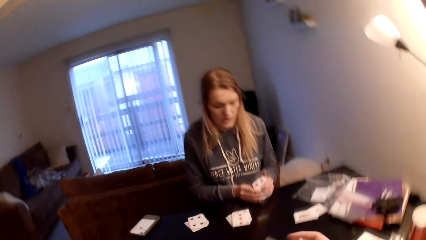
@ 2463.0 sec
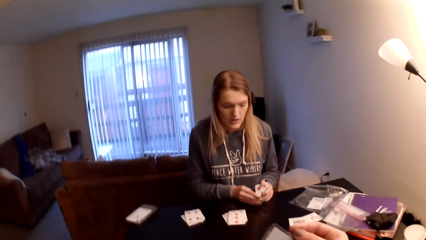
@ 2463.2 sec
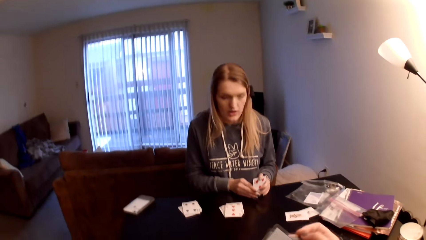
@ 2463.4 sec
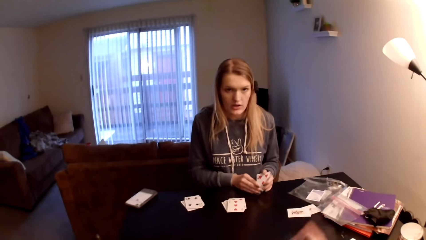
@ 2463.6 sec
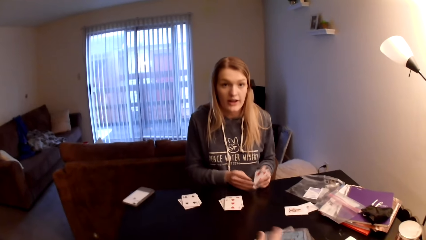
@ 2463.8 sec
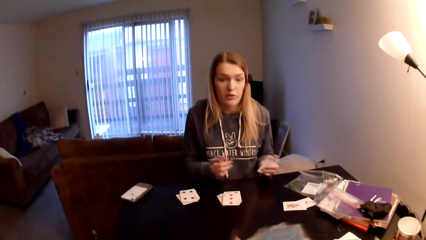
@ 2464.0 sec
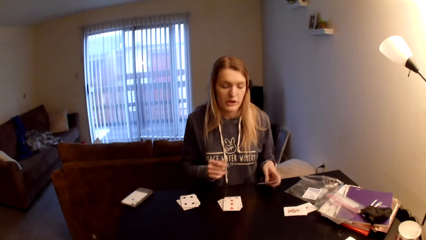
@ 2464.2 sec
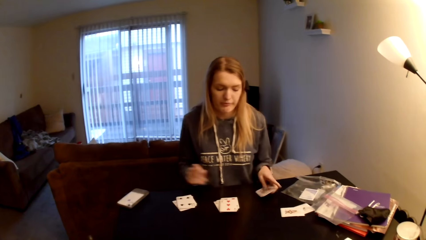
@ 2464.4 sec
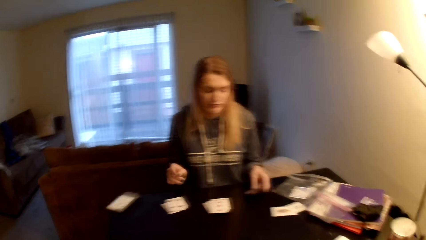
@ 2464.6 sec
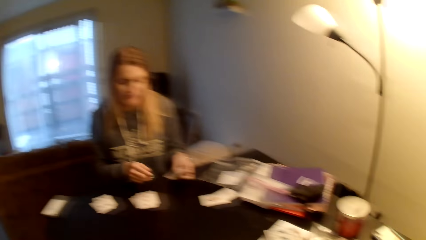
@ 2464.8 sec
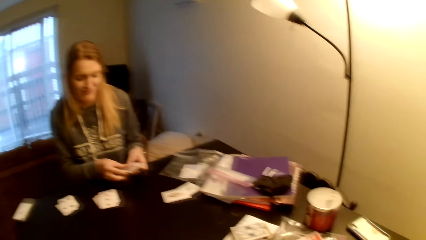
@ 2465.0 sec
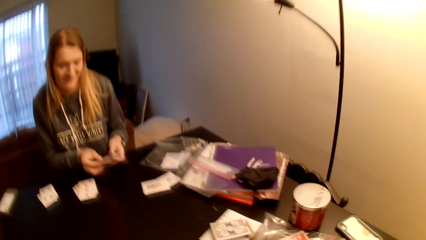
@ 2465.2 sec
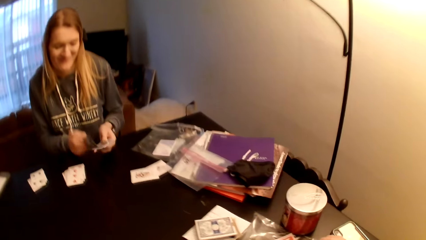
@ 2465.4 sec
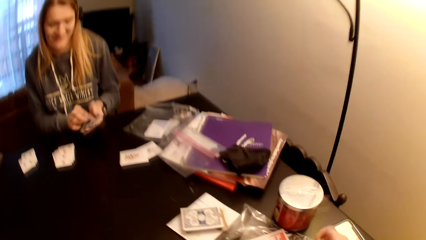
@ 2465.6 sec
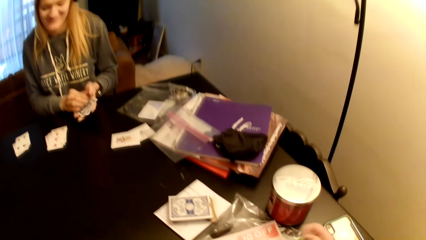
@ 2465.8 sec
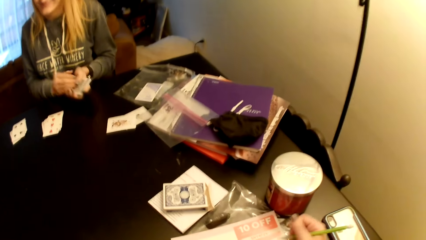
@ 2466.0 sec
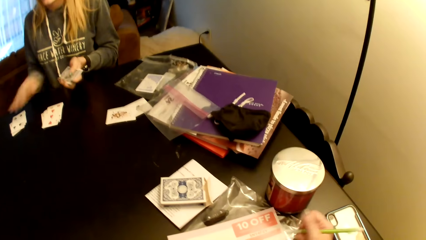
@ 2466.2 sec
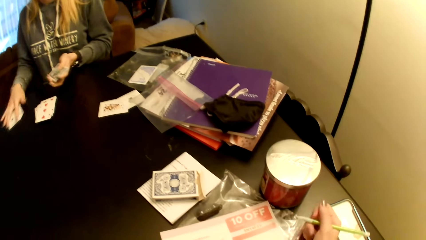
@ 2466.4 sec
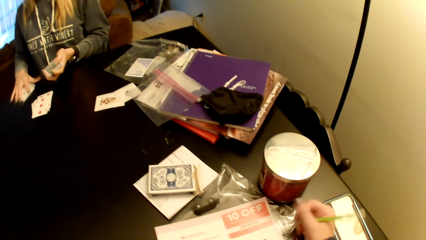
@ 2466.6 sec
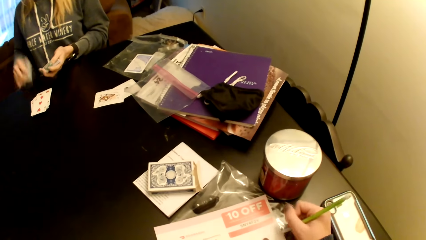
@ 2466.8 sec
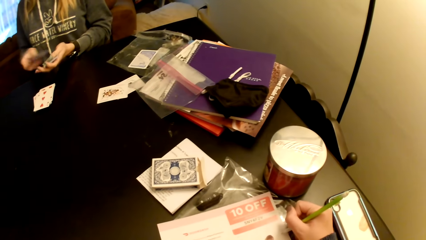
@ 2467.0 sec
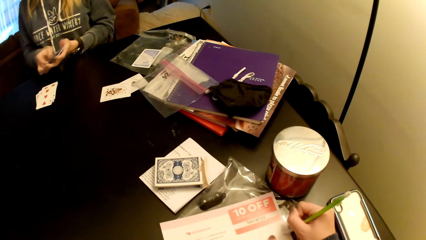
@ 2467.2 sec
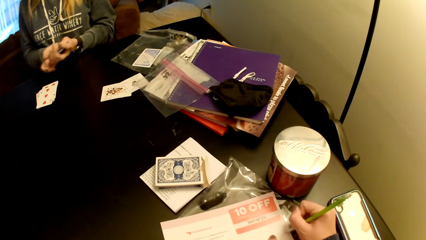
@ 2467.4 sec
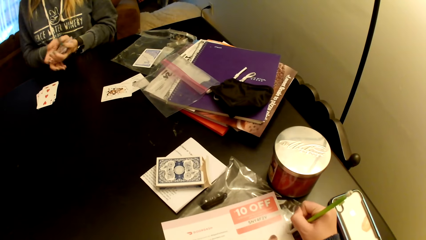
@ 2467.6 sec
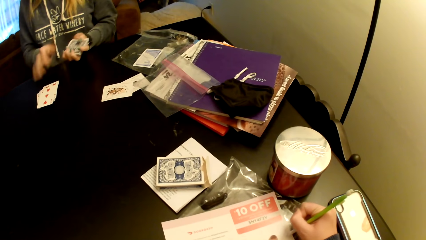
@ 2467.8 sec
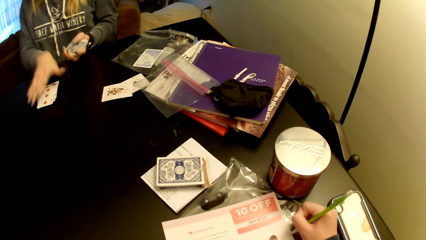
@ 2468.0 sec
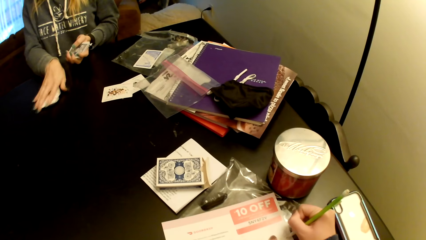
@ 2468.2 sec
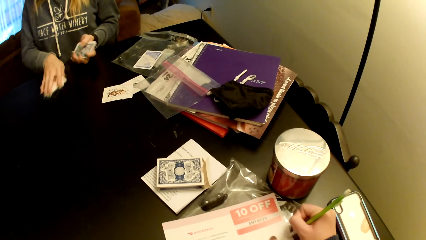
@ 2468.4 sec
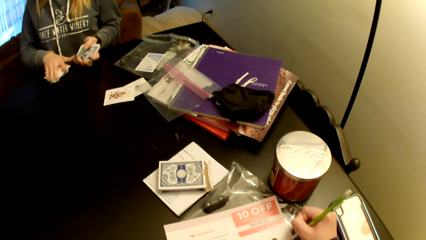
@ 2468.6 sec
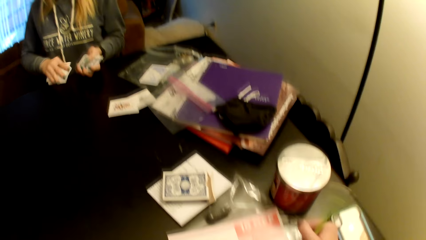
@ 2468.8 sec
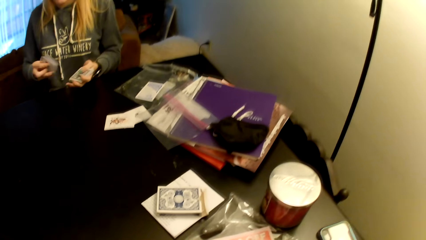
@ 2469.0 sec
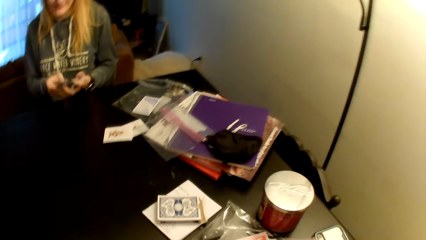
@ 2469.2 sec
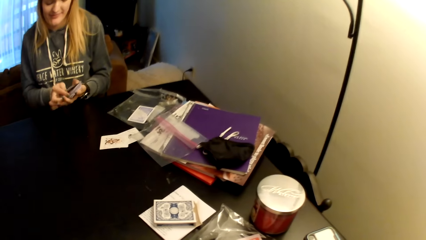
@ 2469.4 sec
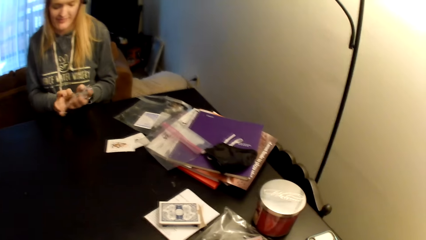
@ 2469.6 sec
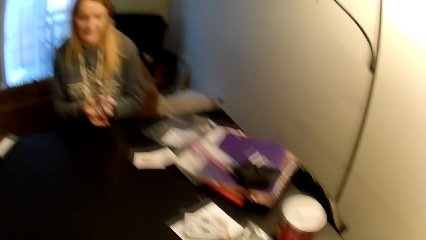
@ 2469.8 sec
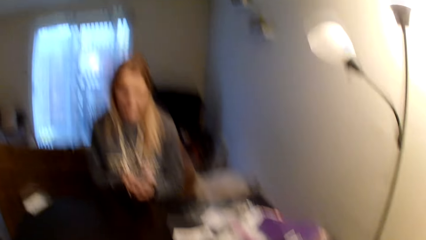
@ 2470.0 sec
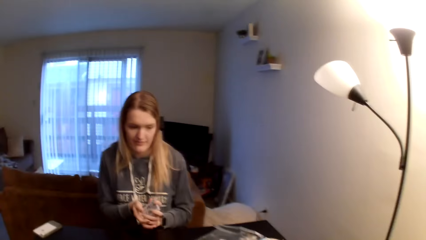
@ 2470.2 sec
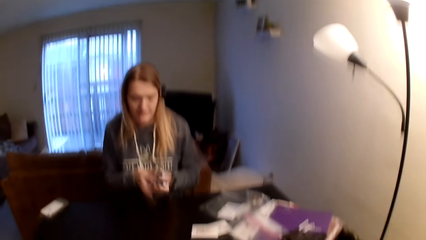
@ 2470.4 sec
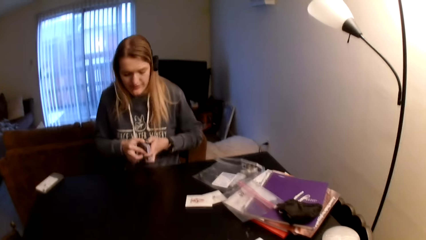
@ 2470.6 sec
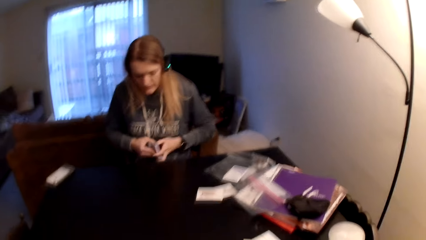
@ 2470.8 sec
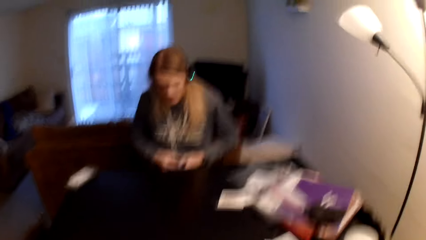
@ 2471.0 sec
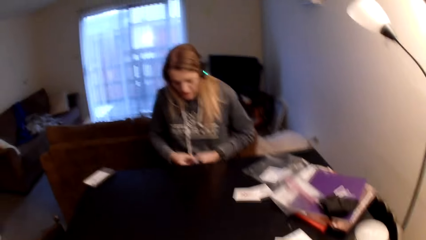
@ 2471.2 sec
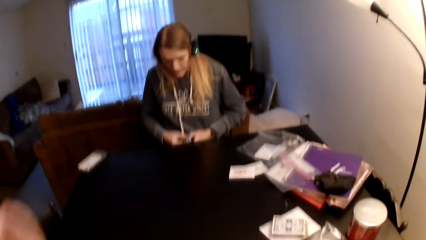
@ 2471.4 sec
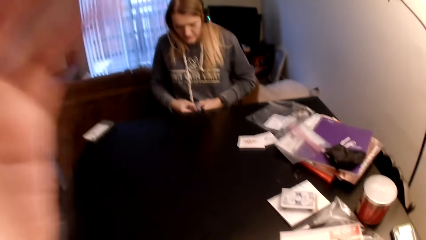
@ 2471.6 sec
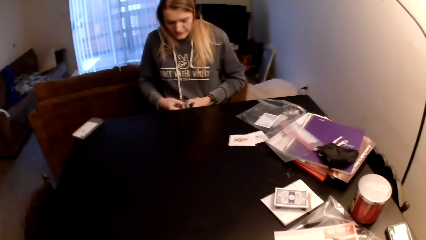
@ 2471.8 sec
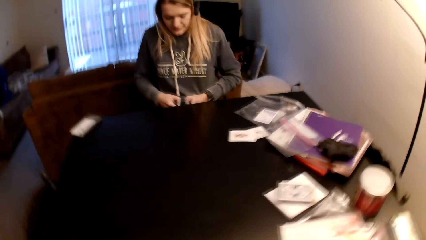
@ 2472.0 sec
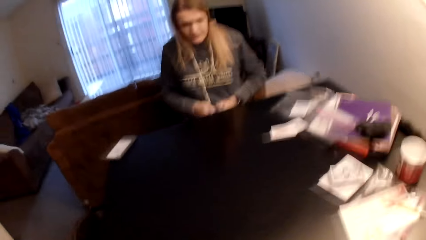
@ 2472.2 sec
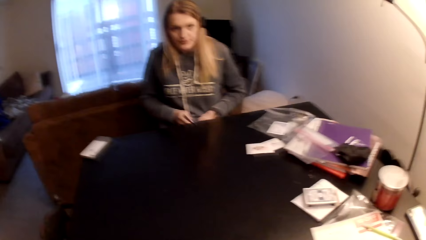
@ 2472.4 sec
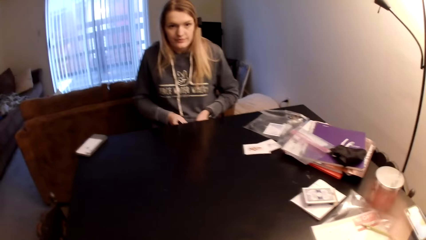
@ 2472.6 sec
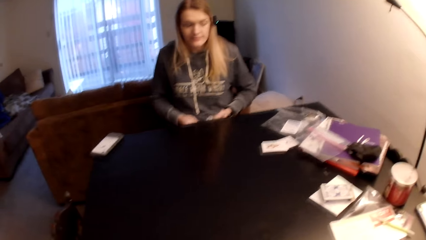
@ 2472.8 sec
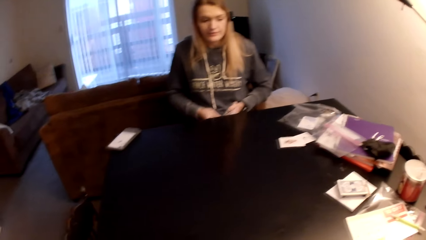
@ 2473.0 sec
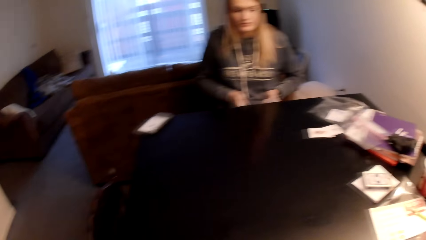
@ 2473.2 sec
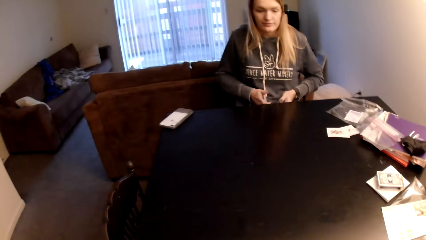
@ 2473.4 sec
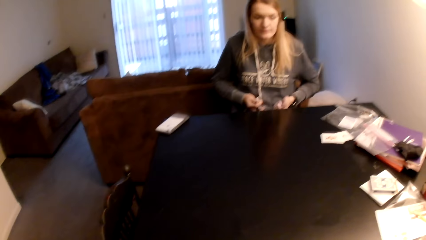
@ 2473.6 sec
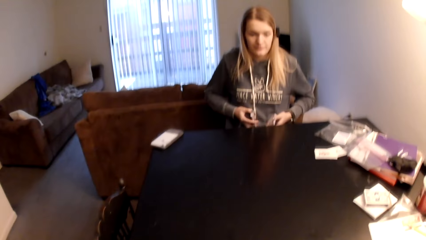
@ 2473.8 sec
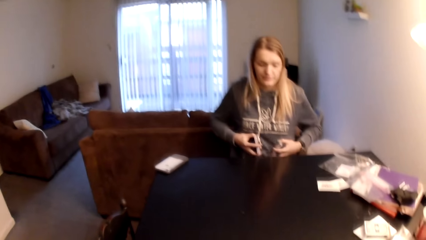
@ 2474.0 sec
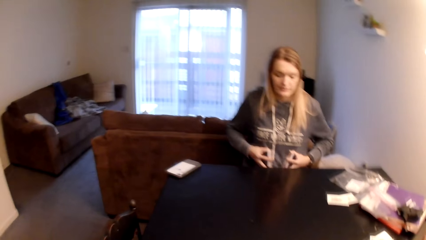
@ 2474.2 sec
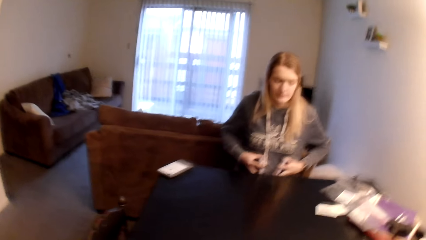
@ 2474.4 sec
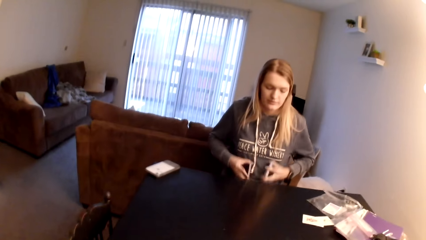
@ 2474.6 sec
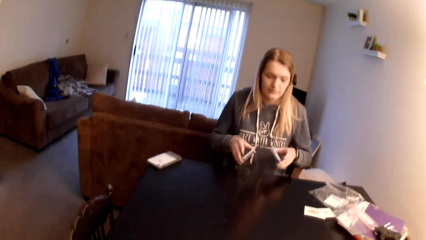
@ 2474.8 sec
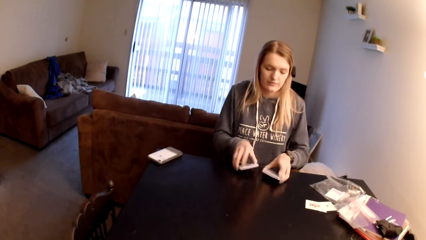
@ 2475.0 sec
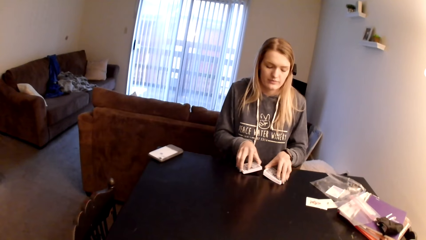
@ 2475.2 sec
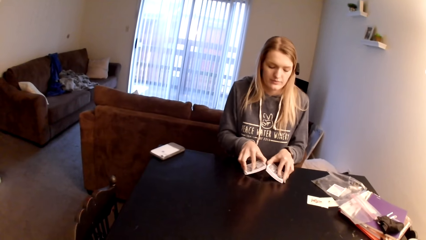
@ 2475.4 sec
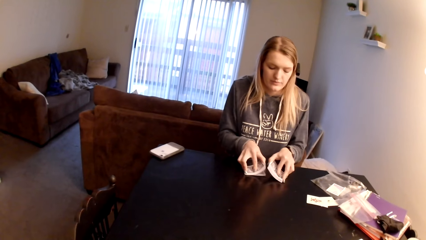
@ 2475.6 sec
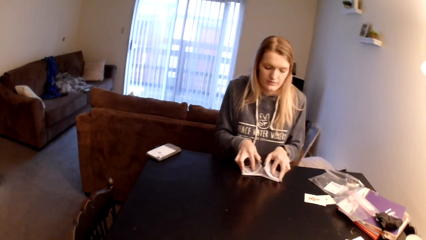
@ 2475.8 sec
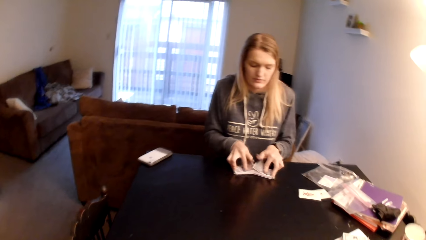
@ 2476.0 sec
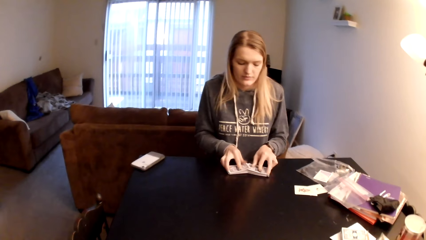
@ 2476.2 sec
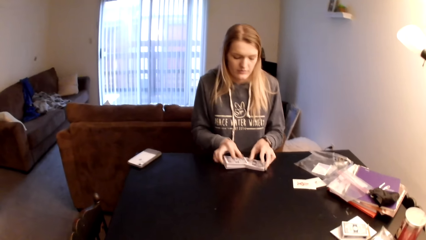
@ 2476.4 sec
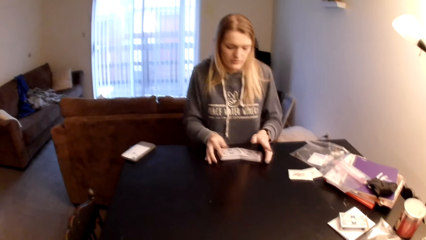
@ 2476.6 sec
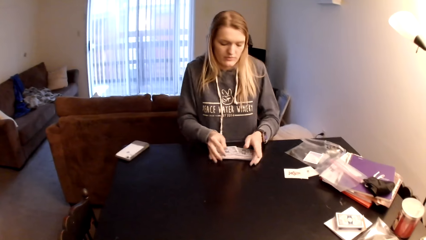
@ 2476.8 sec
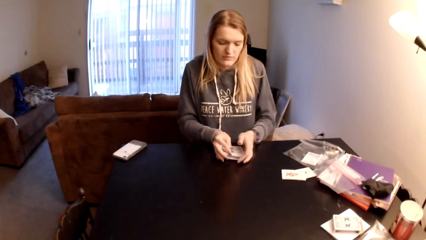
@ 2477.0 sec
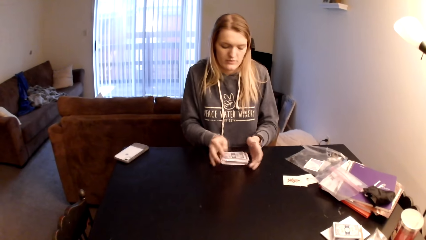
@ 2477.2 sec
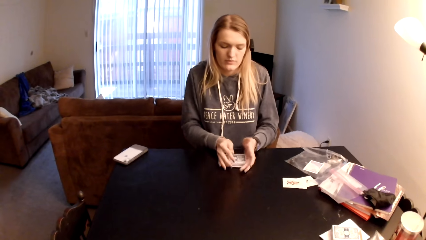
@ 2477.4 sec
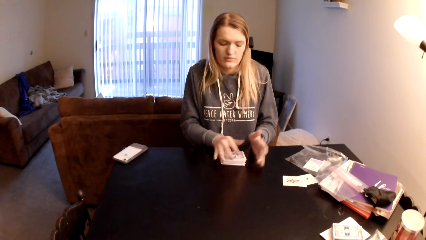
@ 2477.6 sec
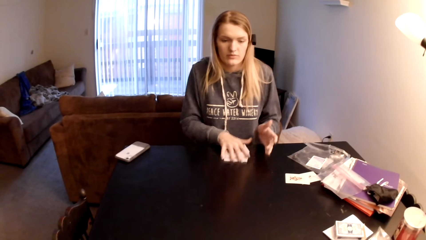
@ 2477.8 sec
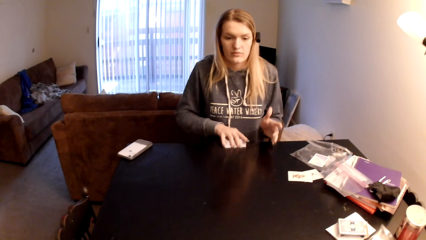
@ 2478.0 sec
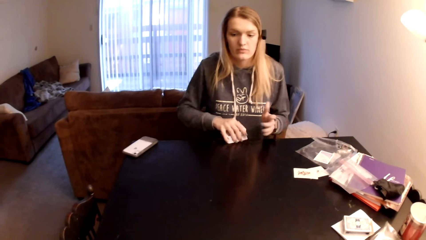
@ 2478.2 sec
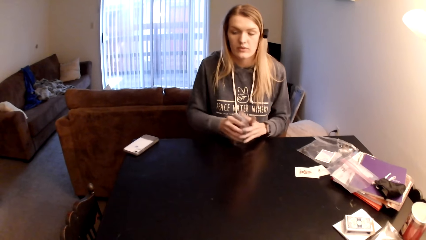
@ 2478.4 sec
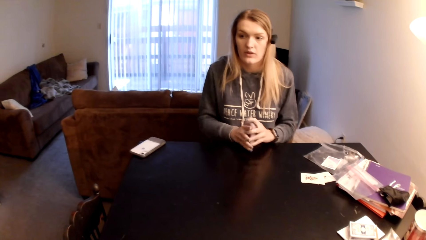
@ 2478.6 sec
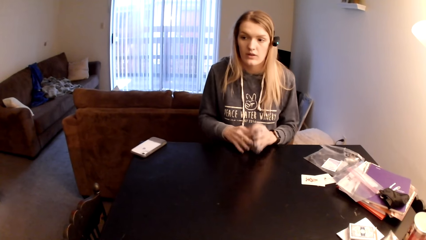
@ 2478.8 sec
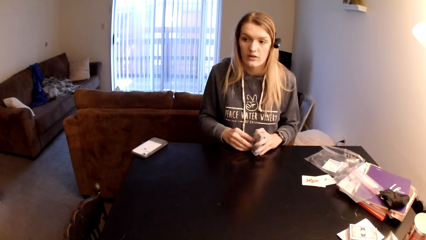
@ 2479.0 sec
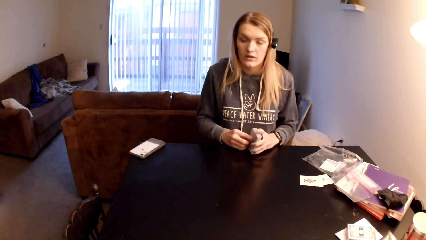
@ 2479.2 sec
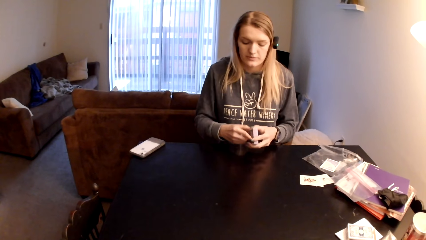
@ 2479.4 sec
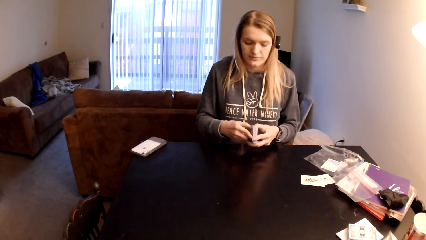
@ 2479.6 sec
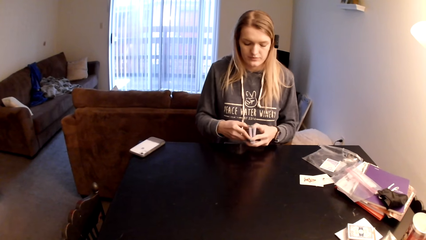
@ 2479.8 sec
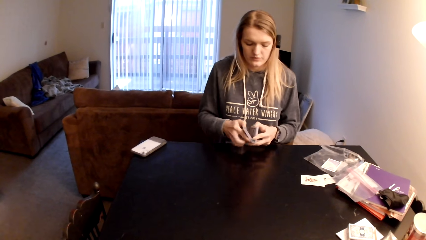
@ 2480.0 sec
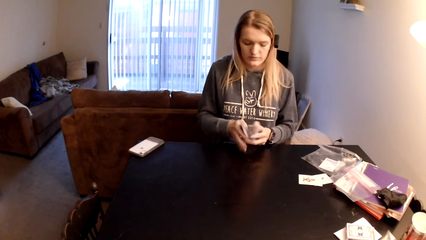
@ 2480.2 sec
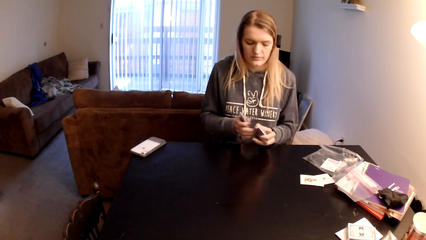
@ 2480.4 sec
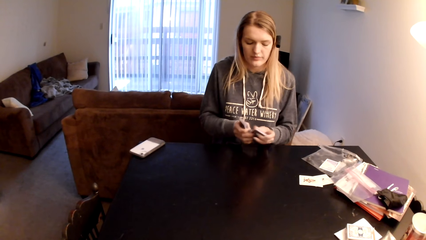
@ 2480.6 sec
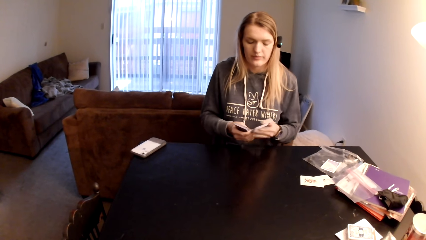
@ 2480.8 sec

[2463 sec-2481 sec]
A woman sorts cards with her hands, pulls her hand off the card, moves the cards on a table and picks up the cards. The camera wearer writes on a piece of paper with a pen. The woman puts the cards on the card, aligns the cards, picks up the cards from the table, puts the cards on the card and aligns the cards. The camera wearer looks around a room. The woman holds the cards on her stomach, adjusts the cards on the table, puts the cards on the table, flips the cards and collects the cards together. The camera wearer looks around the room. The woman picks up the cards, switches the cards to the other hand and divides the cards.
